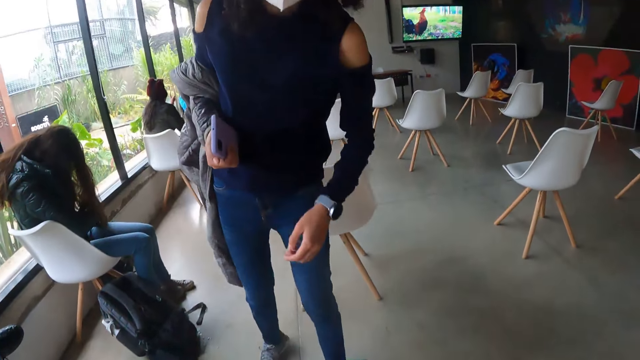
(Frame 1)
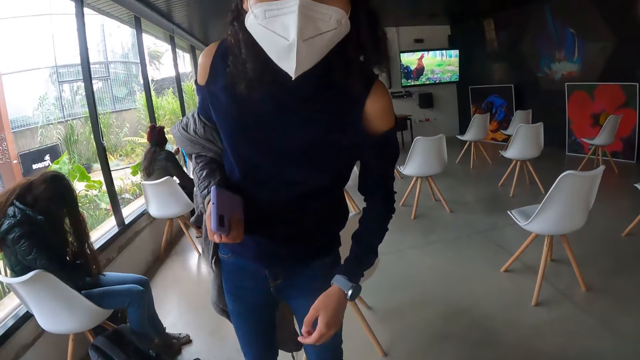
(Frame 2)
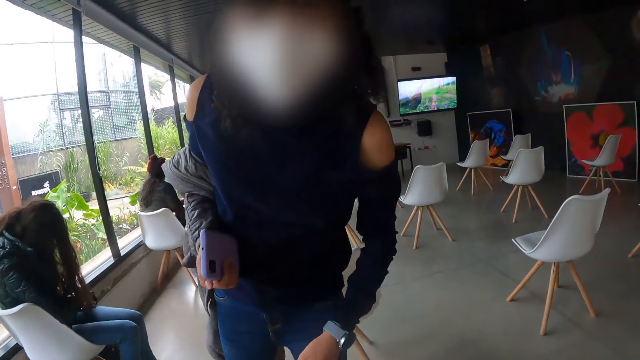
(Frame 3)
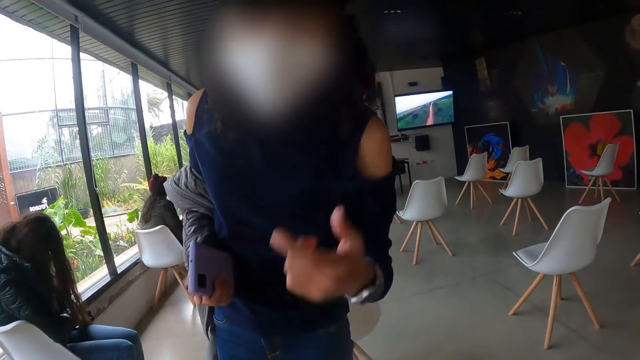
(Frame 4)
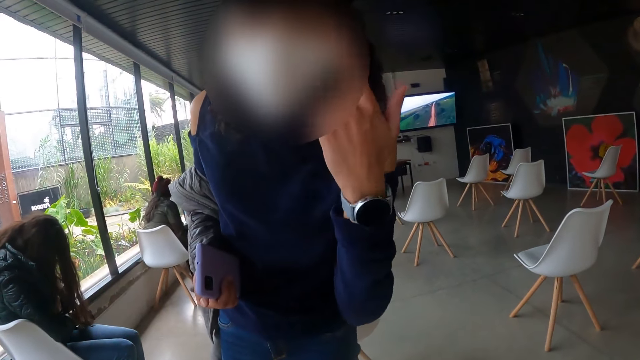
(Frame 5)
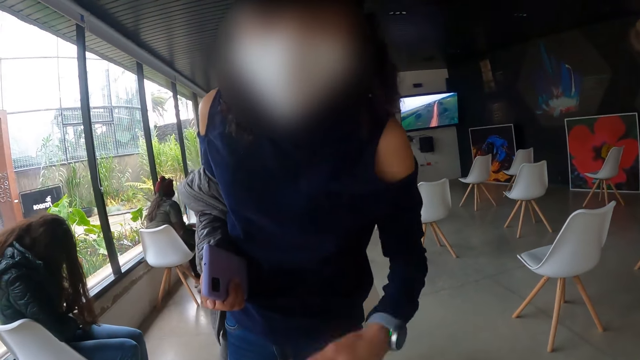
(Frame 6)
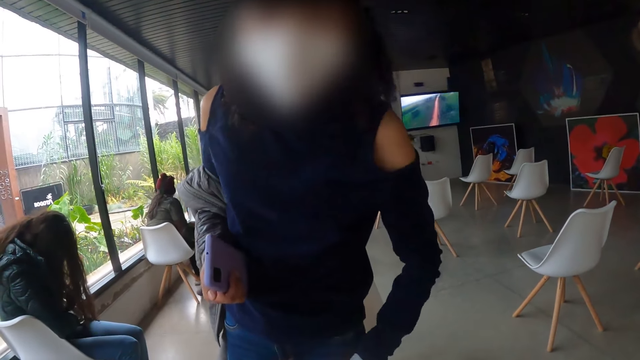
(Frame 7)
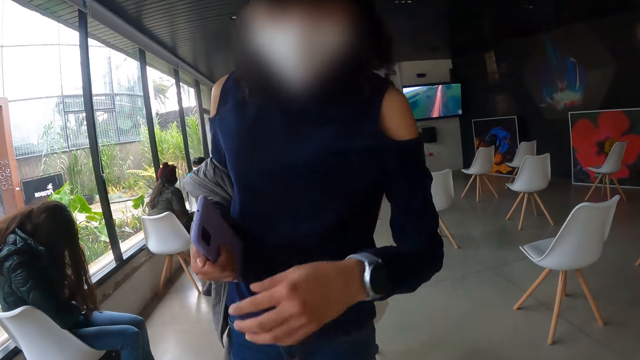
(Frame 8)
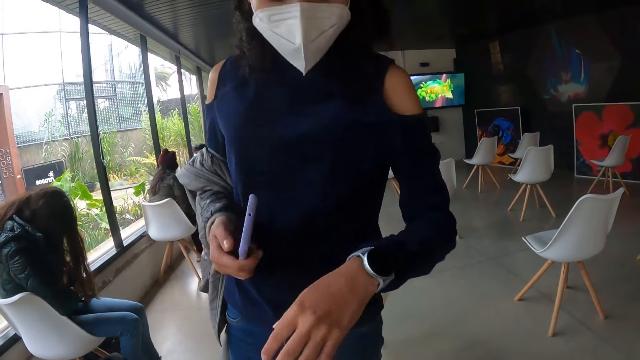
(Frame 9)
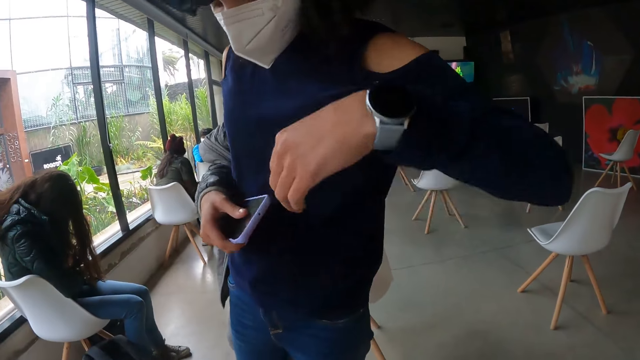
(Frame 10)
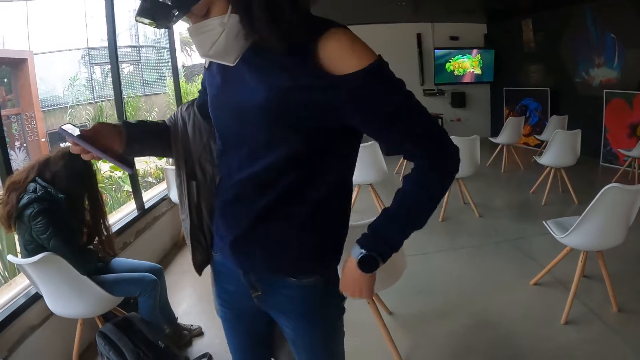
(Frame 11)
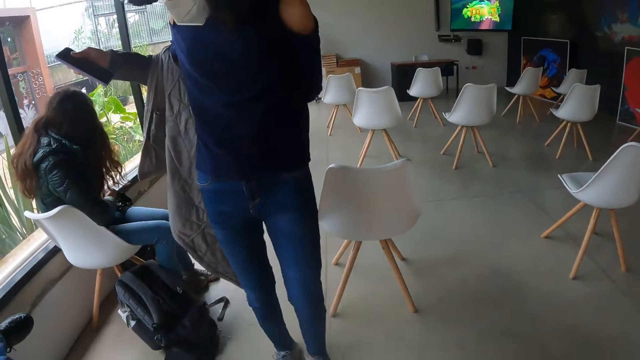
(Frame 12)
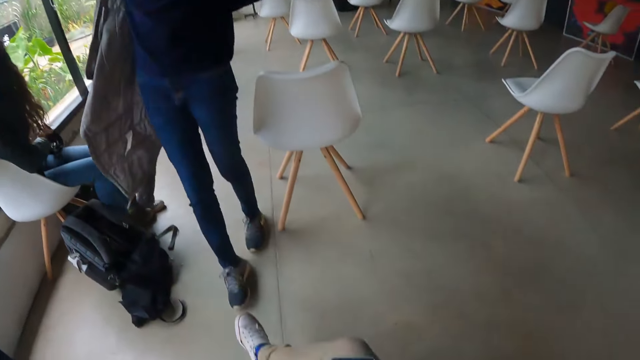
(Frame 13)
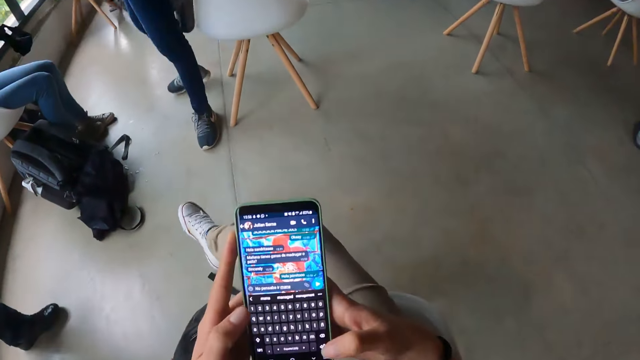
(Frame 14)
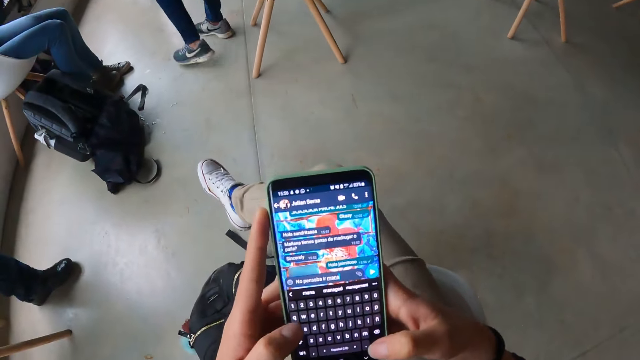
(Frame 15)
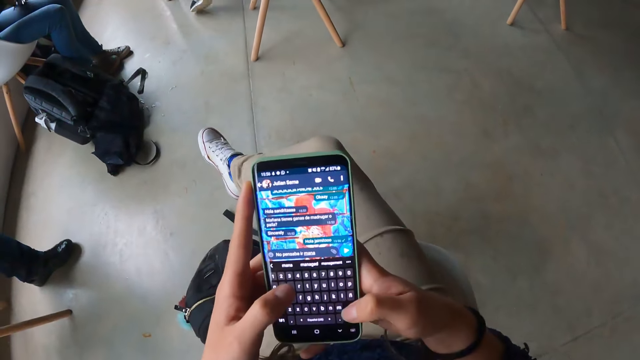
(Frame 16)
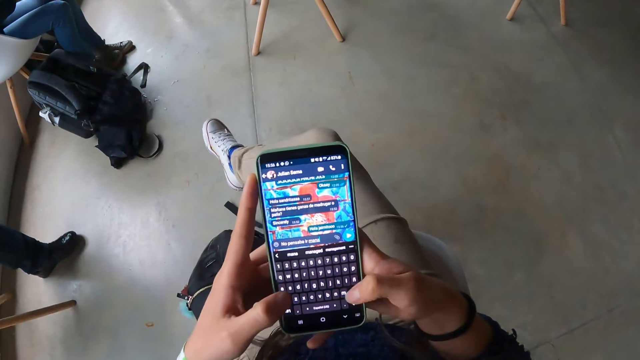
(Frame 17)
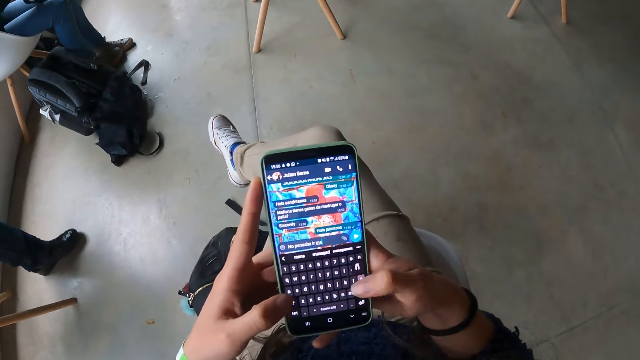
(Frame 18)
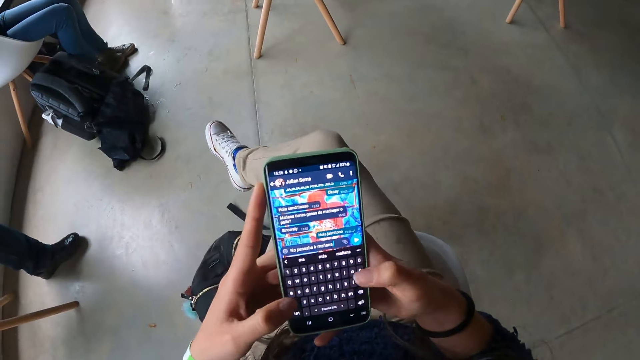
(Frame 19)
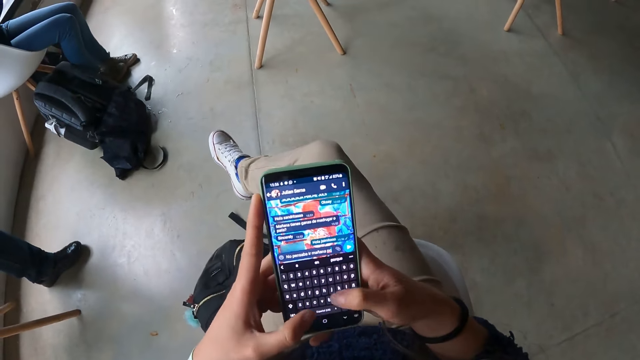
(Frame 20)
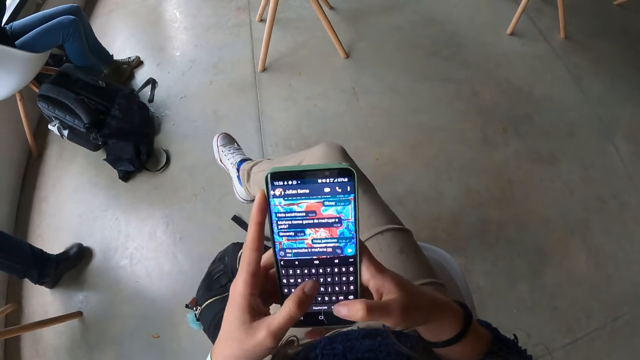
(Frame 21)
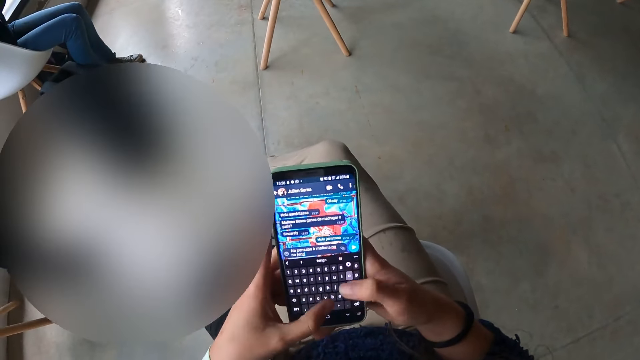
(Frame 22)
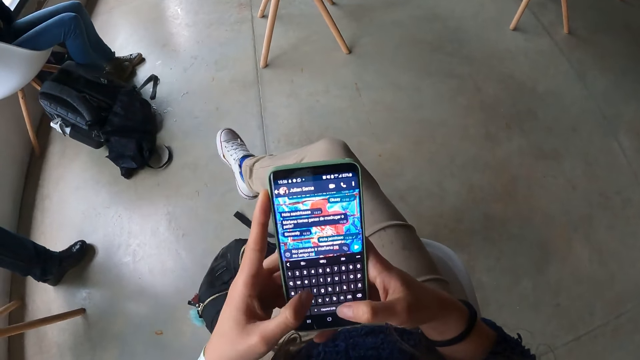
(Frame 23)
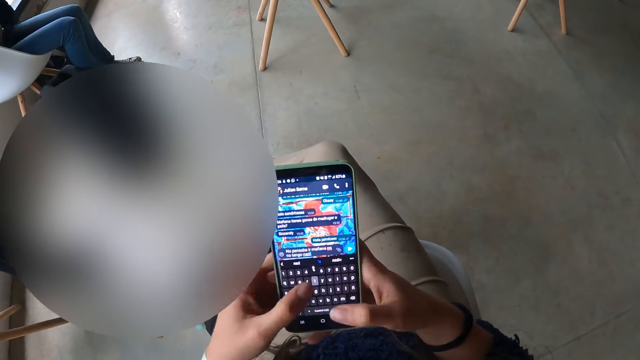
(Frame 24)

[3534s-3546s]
The woman stands in front of the camera wearer. The woman interacts with the camera wearer. The camera wearer types on the phone. They operate the phone with both hands.

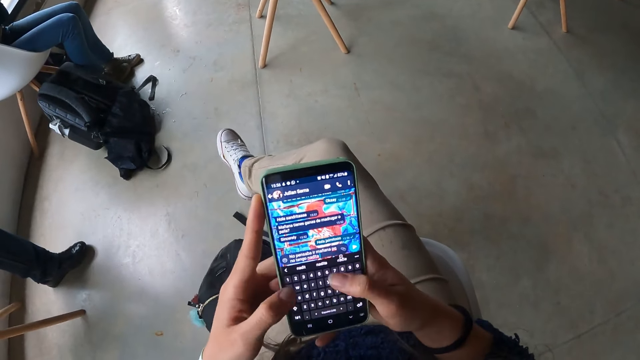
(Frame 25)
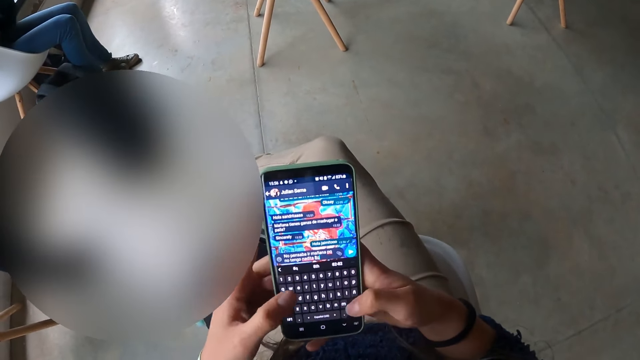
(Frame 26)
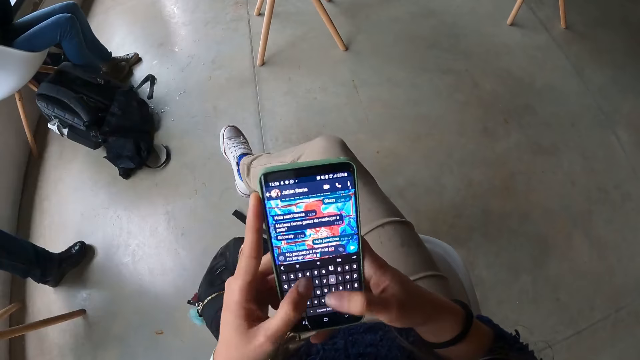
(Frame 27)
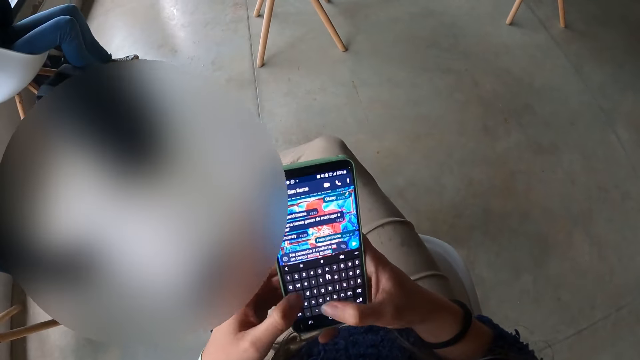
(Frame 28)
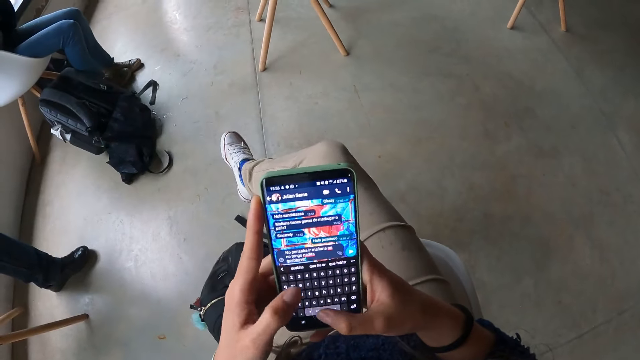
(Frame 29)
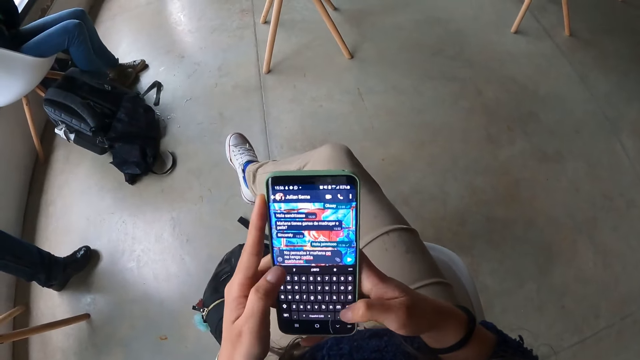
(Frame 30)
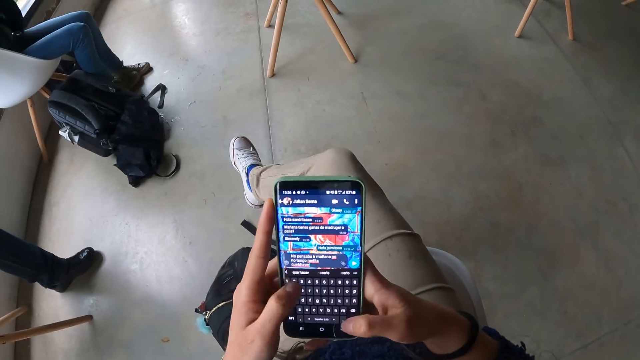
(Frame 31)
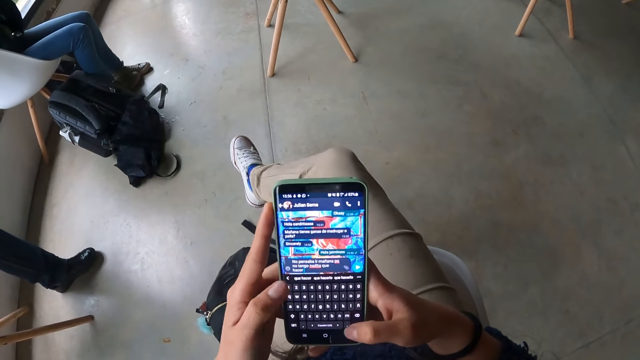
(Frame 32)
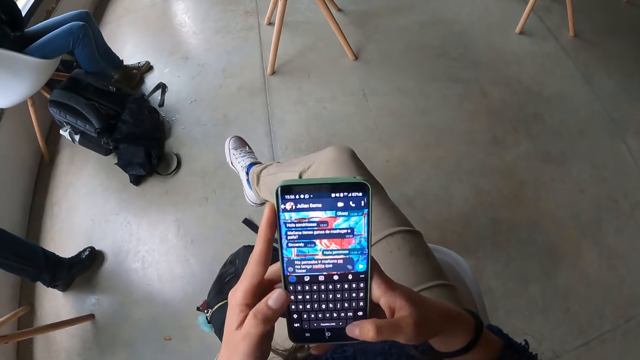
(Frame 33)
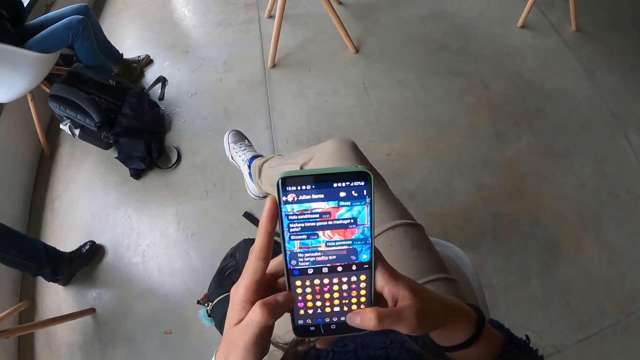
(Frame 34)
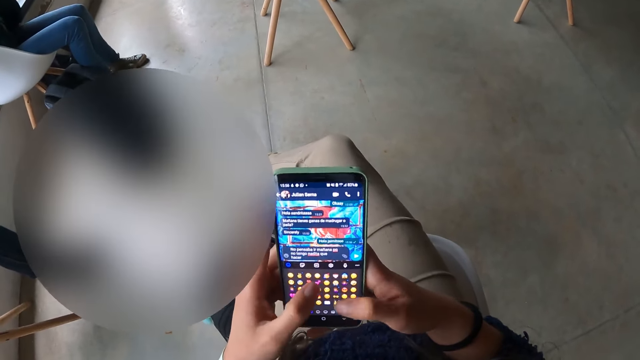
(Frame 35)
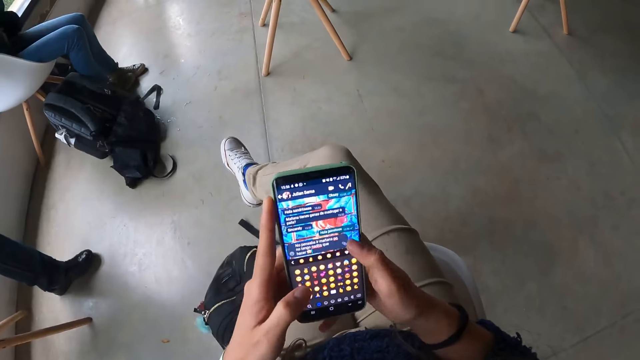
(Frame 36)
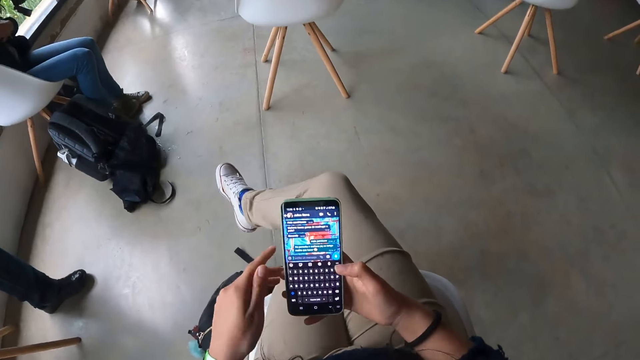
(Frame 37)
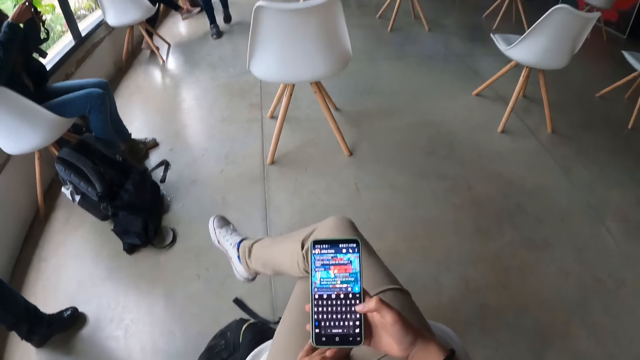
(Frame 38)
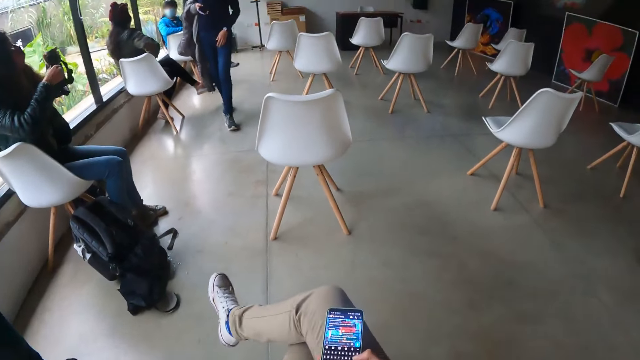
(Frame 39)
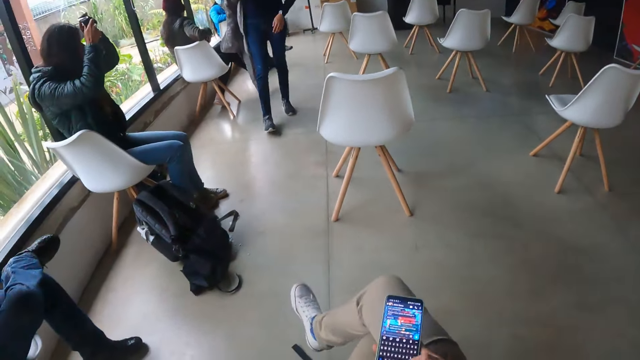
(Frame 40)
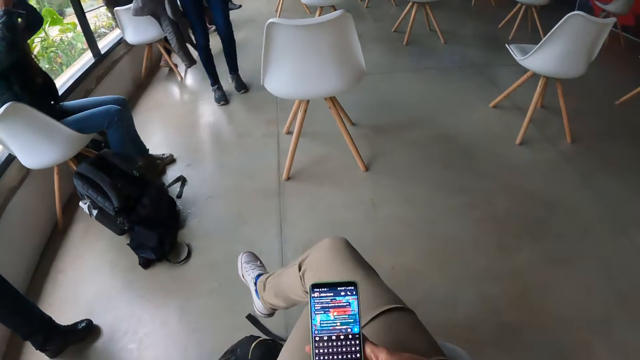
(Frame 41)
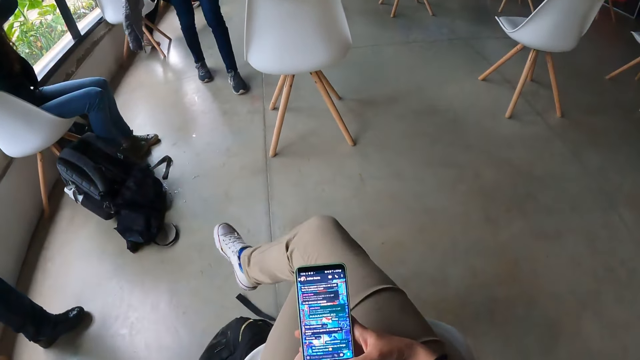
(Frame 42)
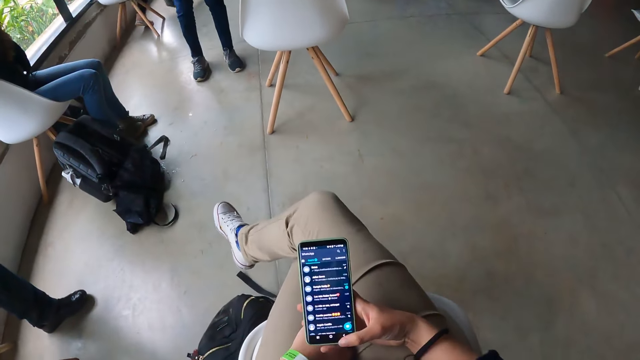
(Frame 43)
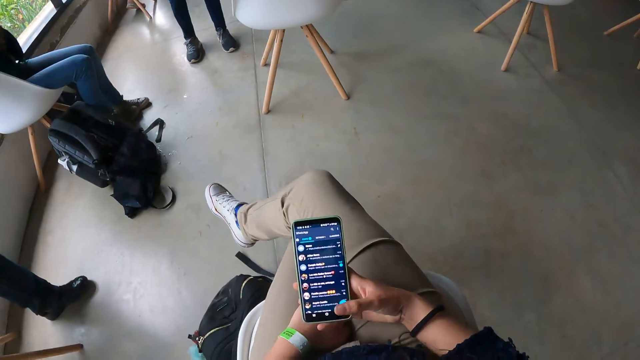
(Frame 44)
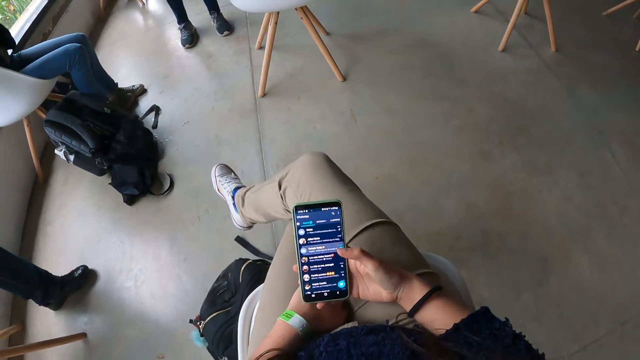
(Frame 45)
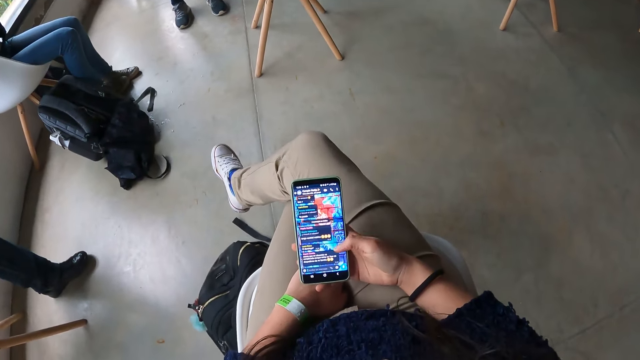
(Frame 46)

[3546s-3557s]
The camera wearer operates the phone with his right hand.
